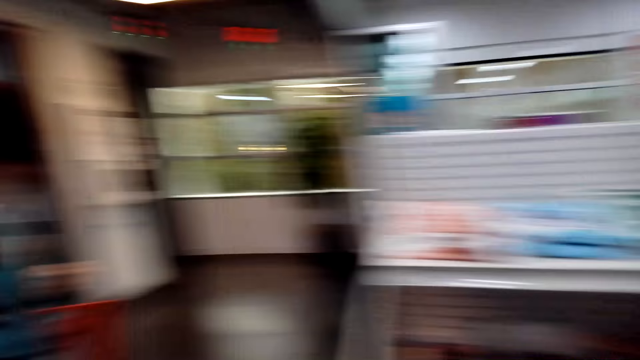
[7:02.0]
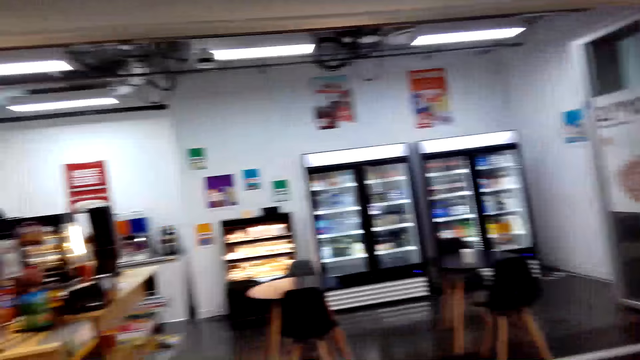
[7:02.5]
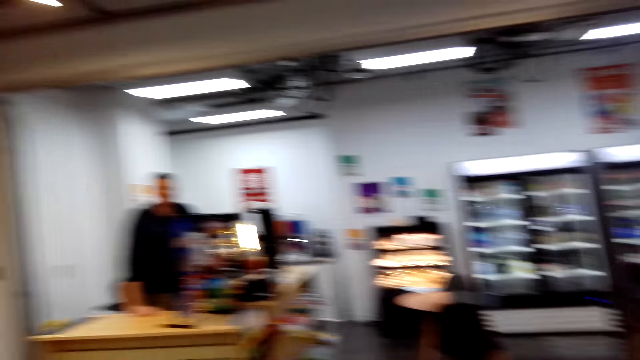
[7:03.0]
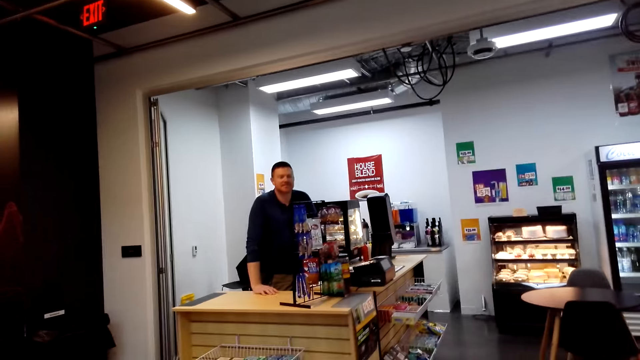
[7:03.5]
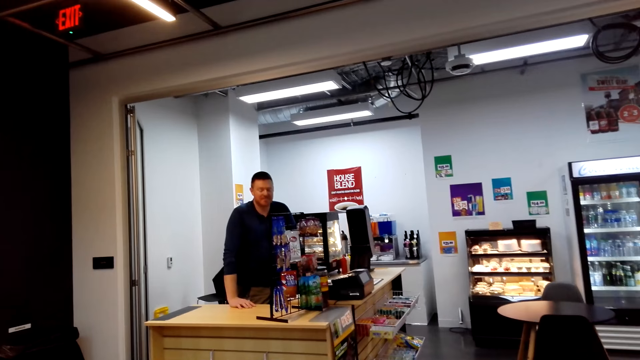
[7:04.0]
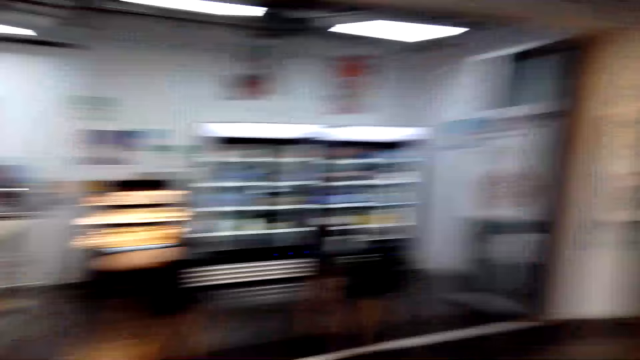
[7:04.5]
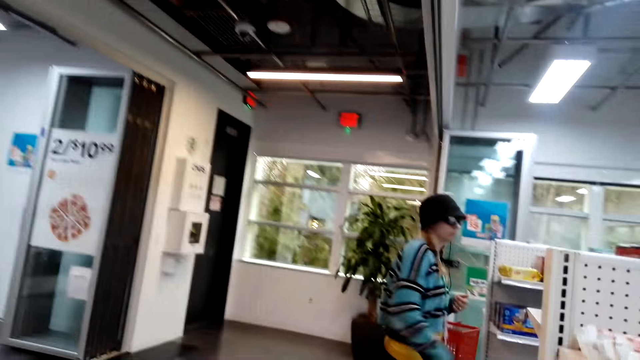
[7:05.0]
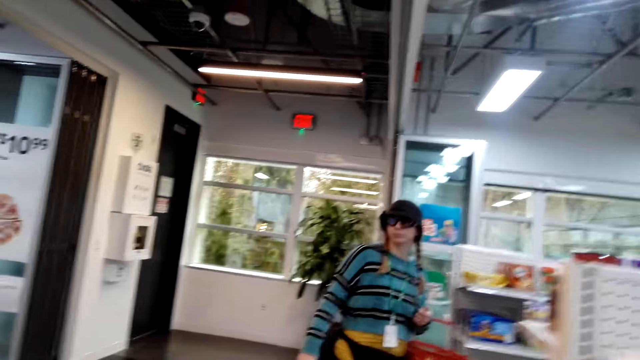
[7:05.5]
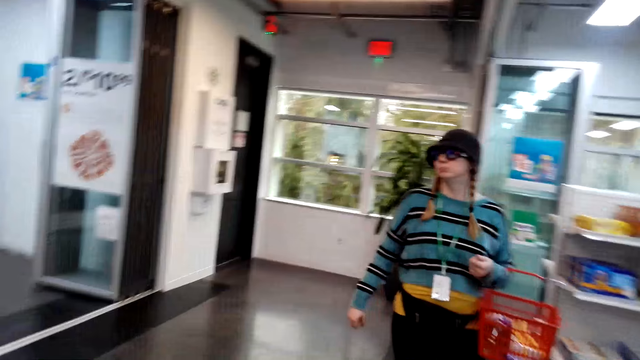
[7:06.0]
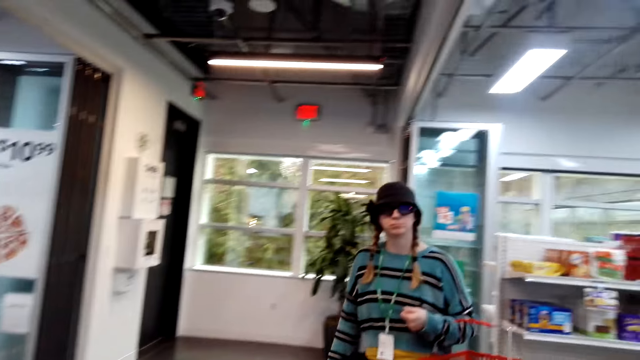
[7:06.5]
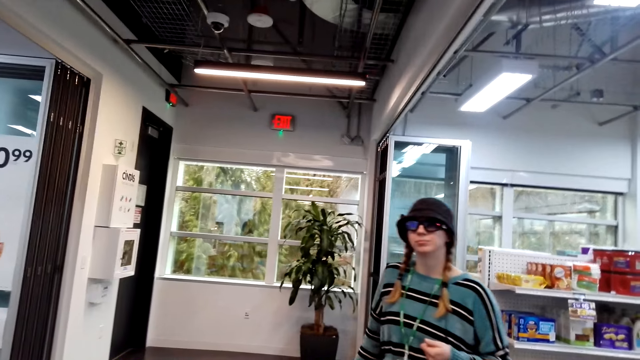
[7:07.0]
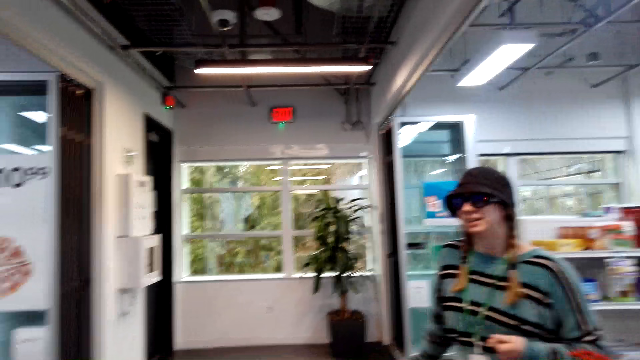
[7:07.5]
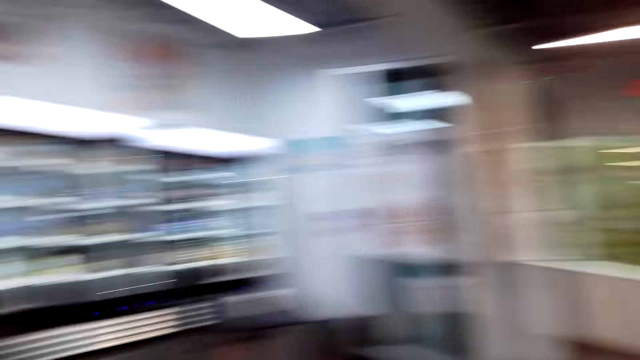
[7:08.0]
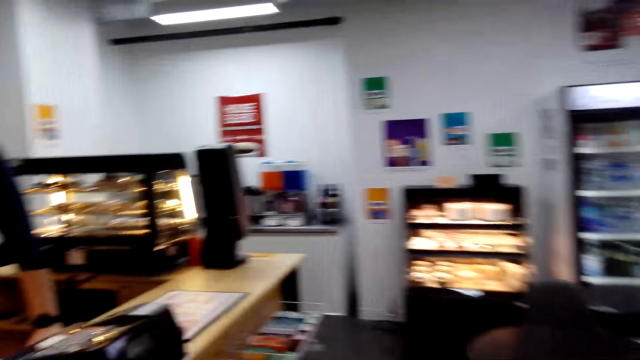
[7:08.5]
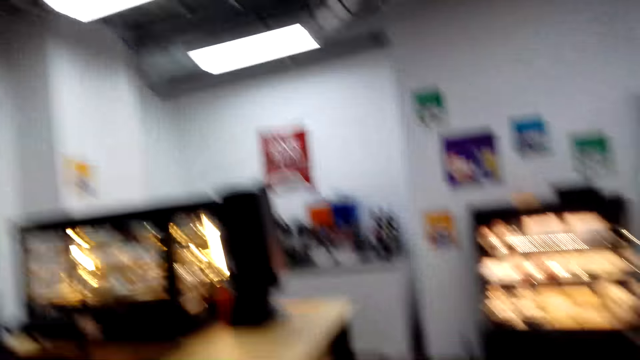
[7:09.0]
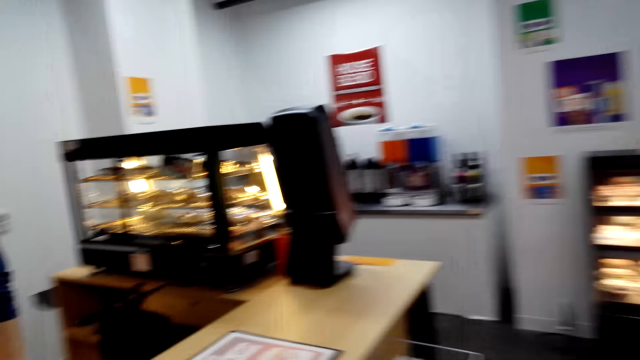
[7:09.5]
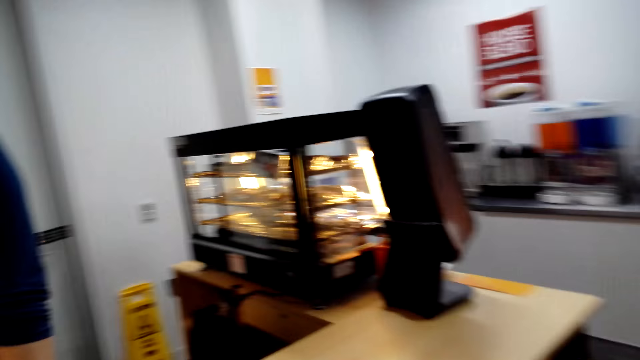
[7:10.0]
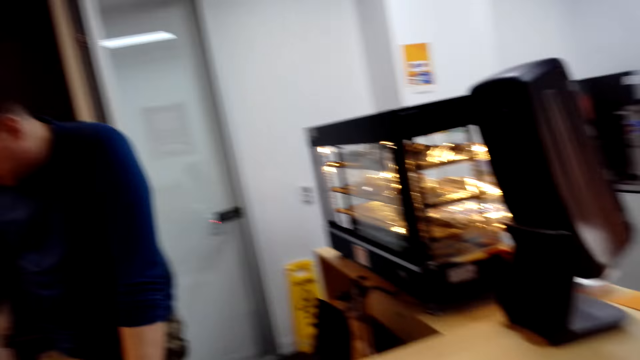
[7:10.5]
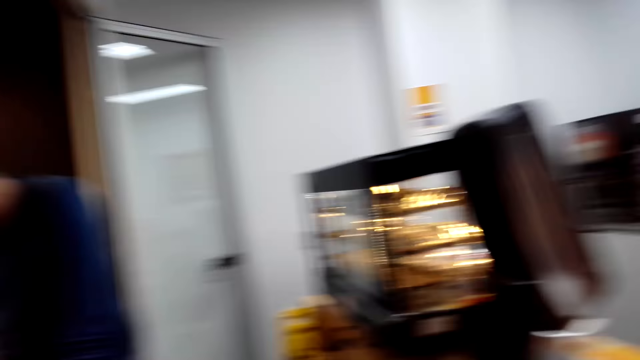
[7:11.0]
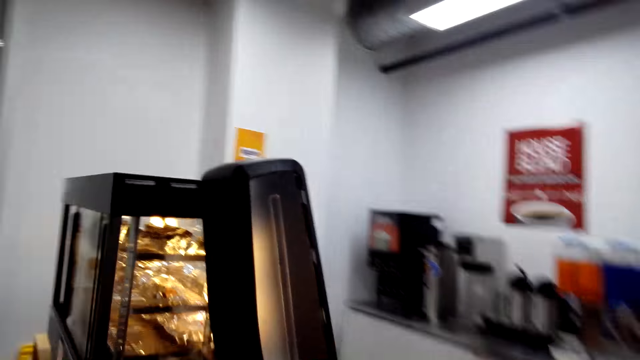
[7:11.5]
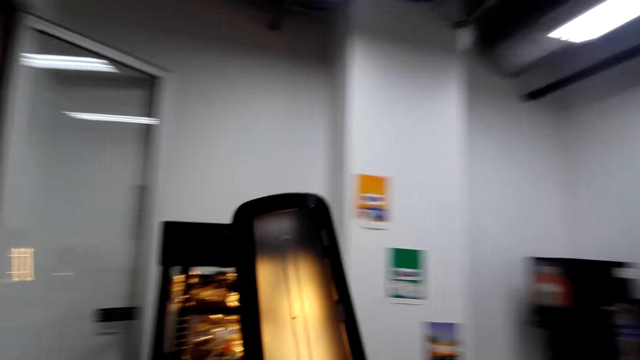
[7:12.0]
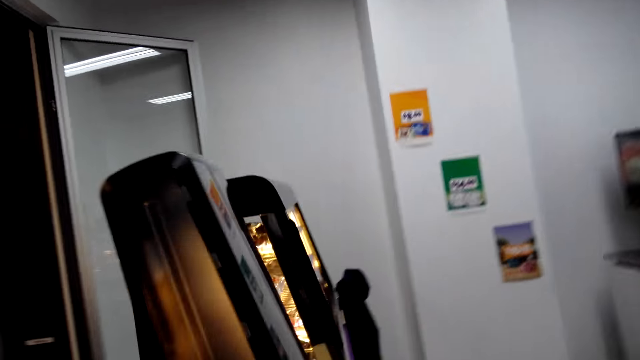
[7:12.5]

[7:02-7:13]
The camera wearer looks at a person. They walk in the building.

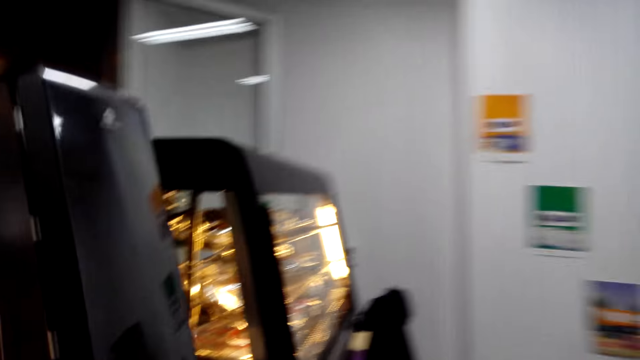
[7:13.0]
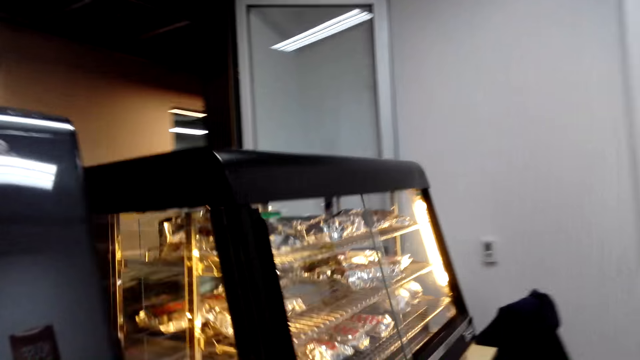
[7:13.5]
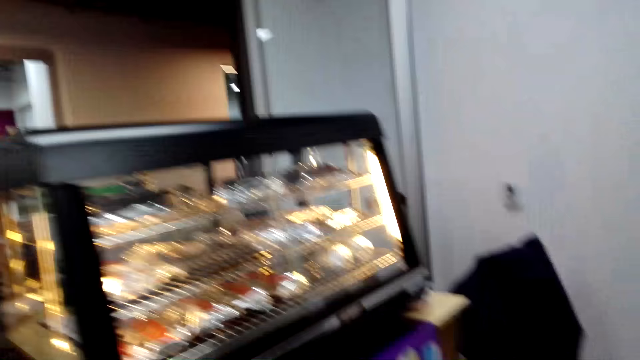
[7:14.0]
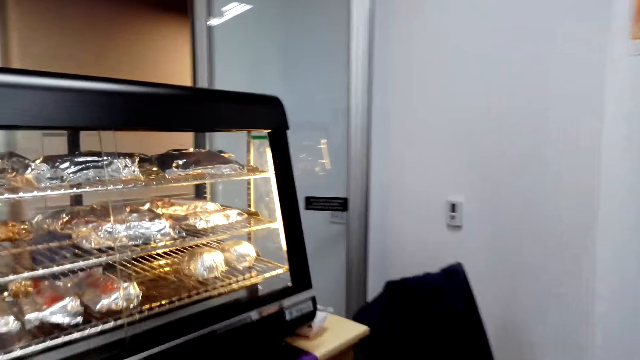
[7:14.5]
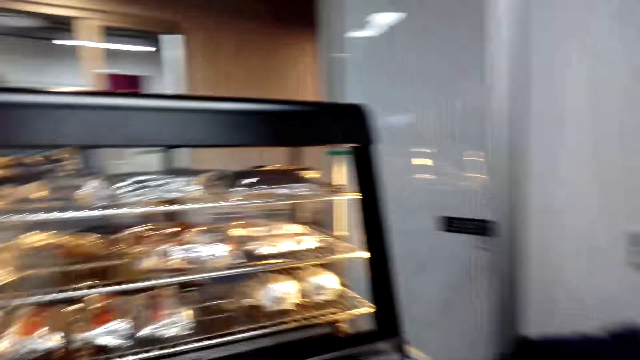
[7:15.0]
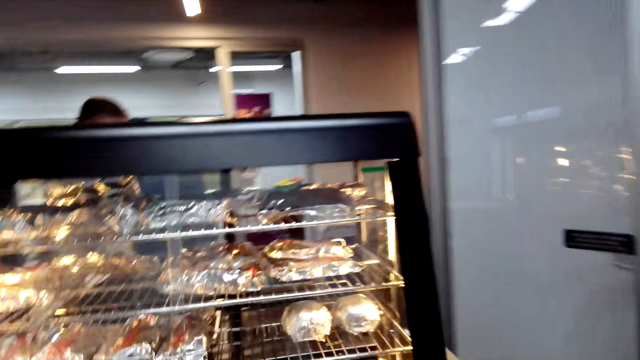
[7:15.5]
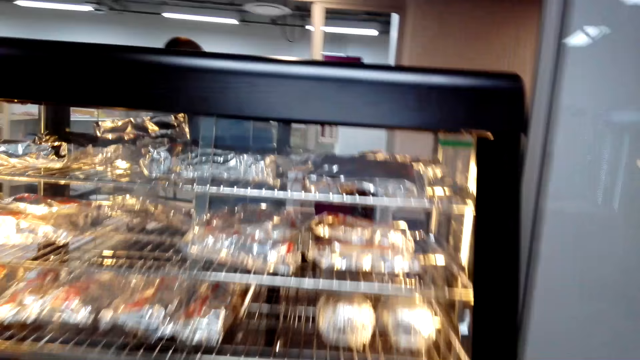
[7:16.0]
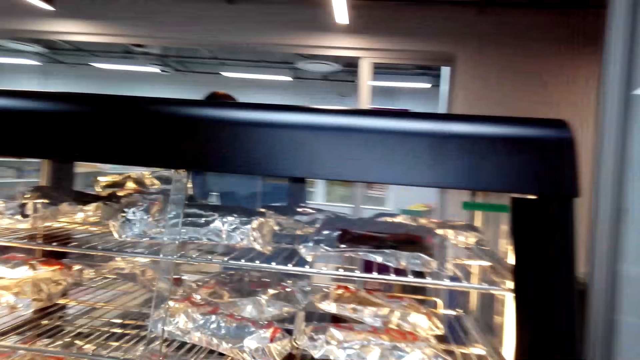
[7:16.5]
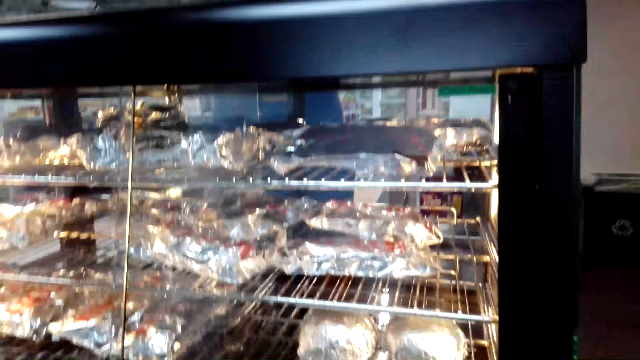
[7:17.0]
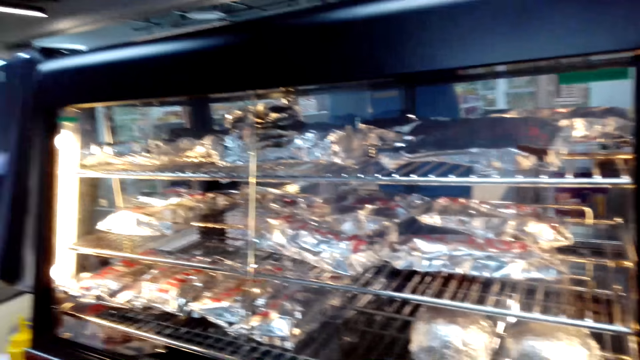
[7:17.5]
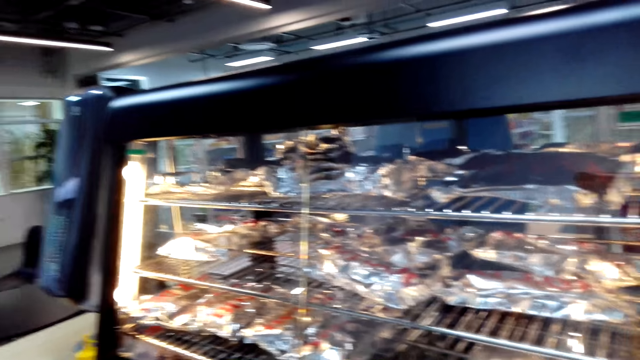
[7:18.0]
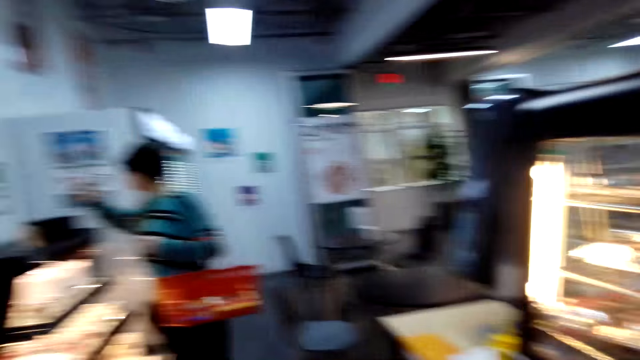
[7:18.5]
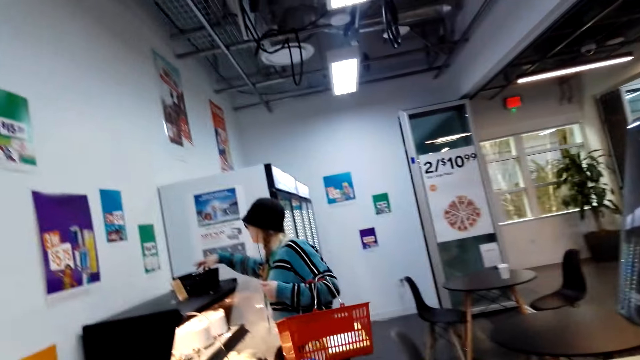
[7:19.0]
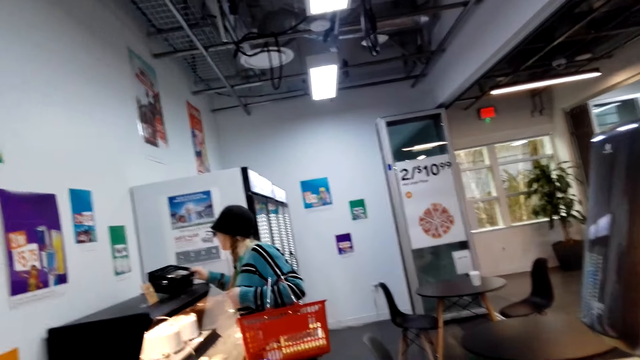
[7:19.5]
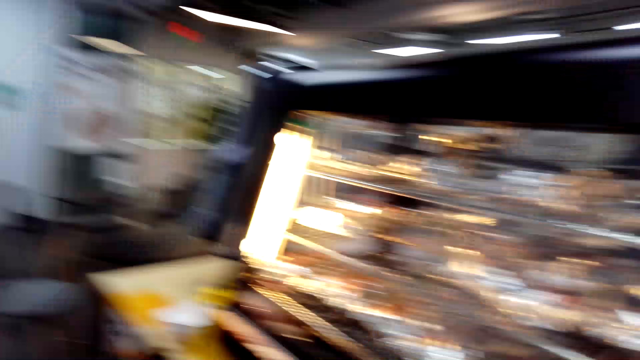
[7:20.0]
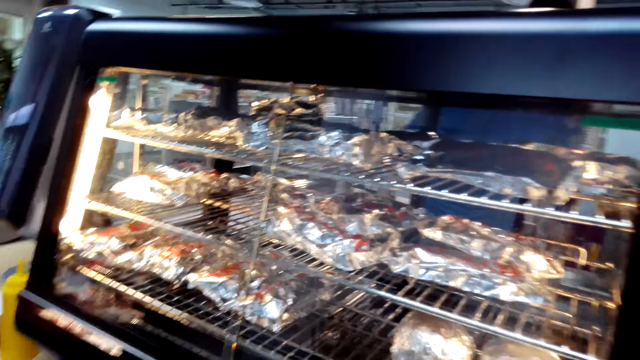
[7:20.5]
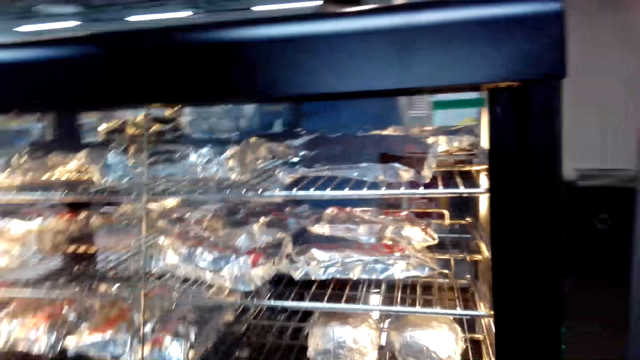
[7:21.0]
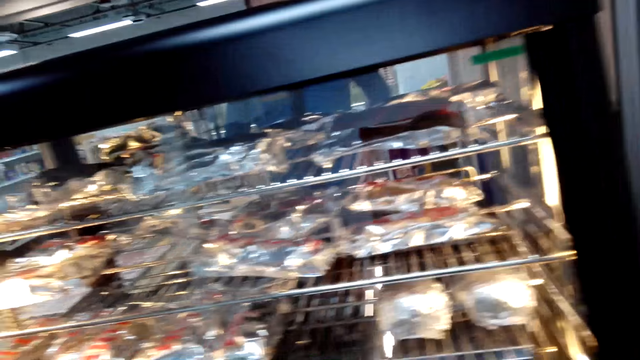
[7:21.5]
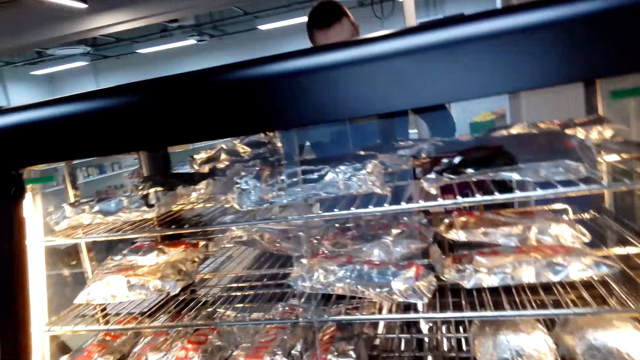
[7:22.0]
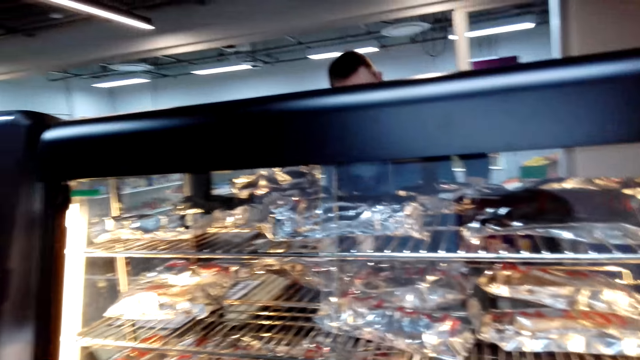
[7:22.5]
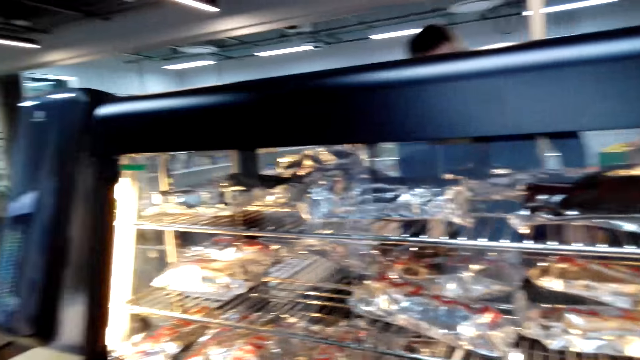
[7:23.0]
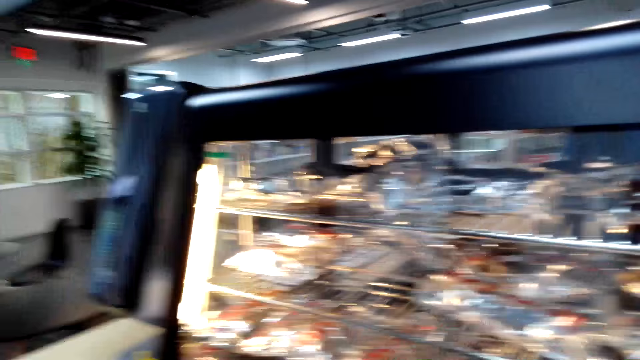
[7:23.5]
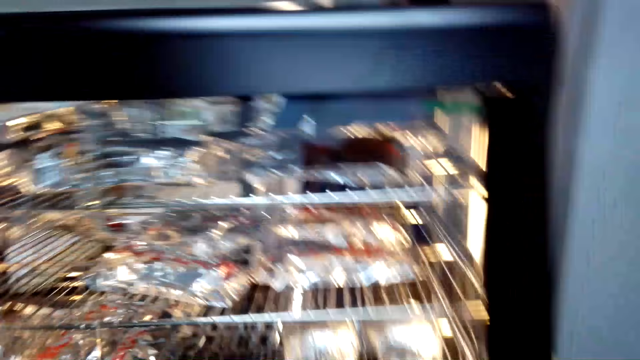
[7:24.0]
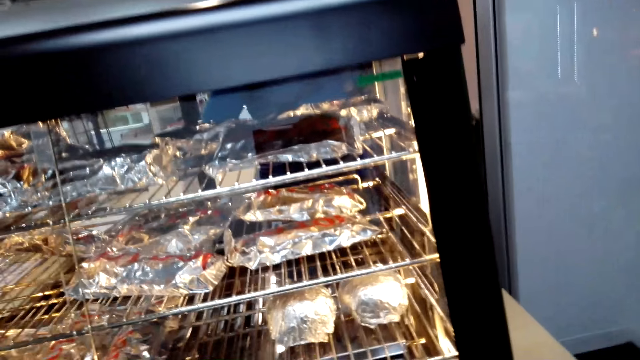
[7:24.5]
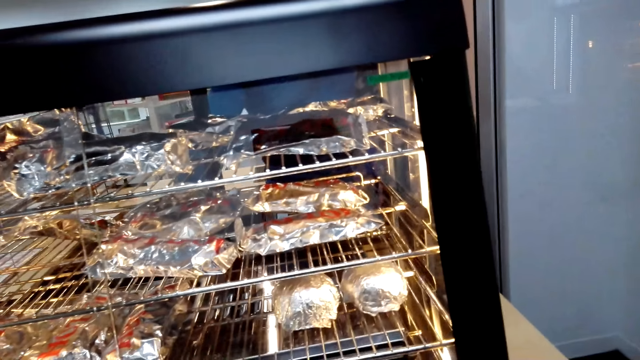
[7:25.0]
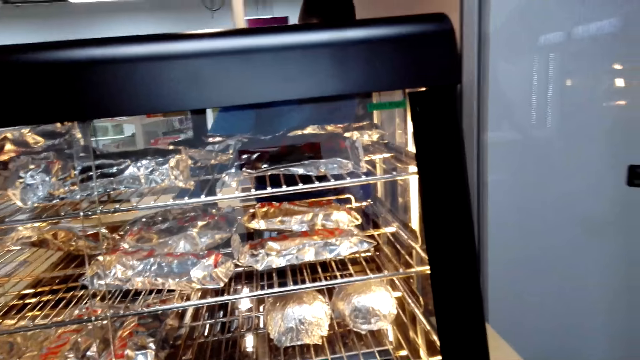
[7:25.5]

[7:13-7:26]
The camera wearer looks at the fries. They look around. A person holds the basket. The person stands near burgers.
